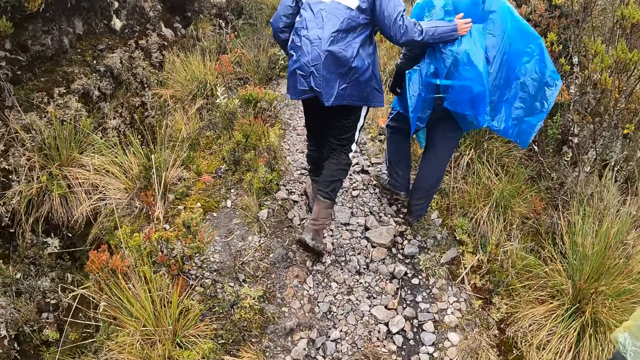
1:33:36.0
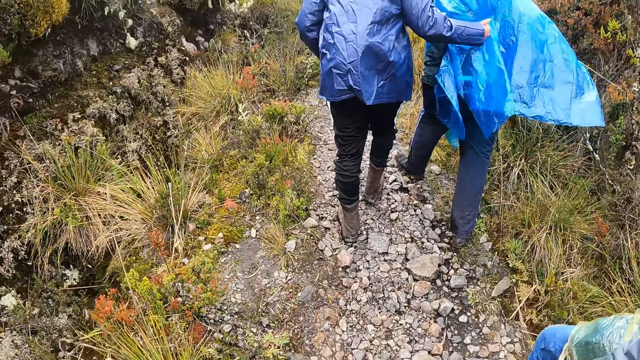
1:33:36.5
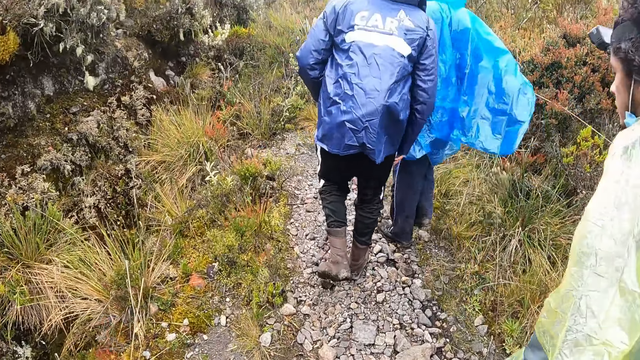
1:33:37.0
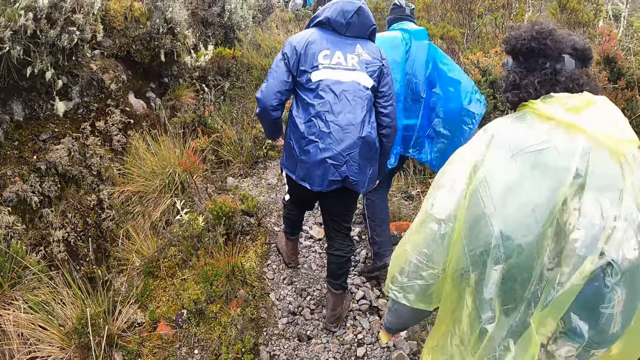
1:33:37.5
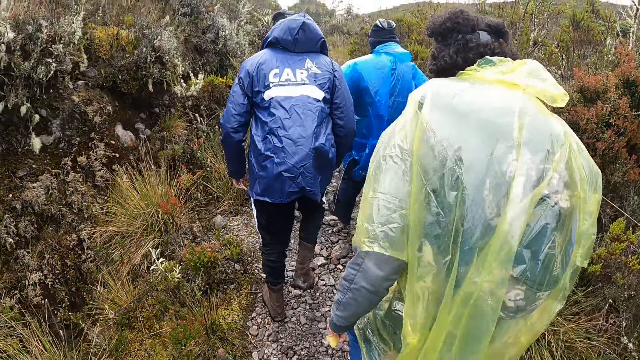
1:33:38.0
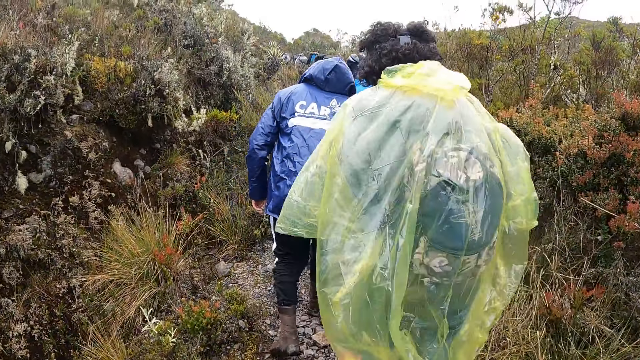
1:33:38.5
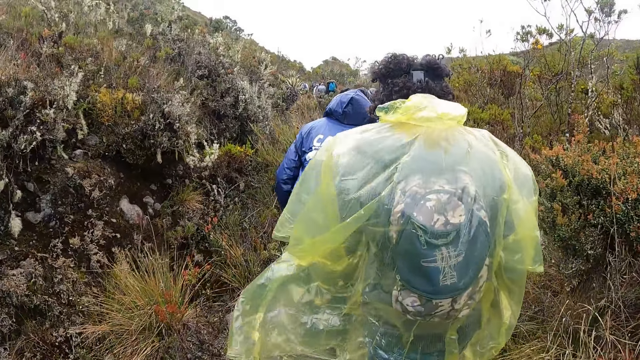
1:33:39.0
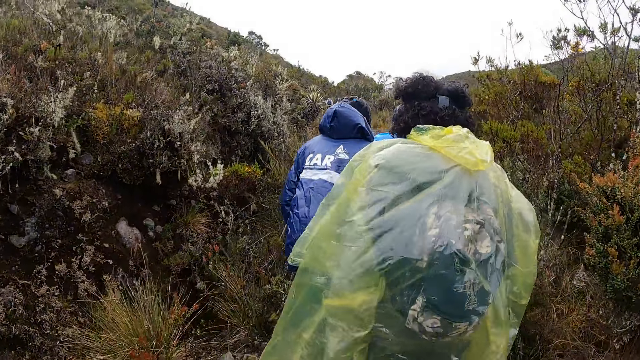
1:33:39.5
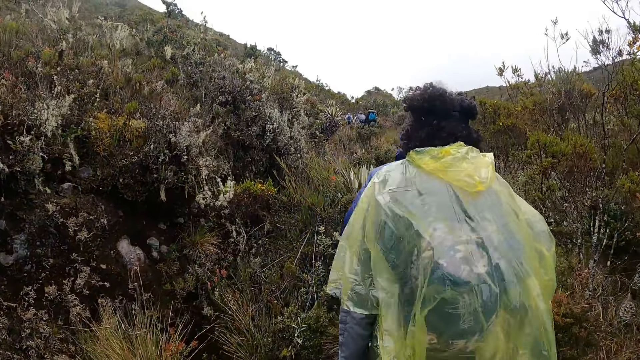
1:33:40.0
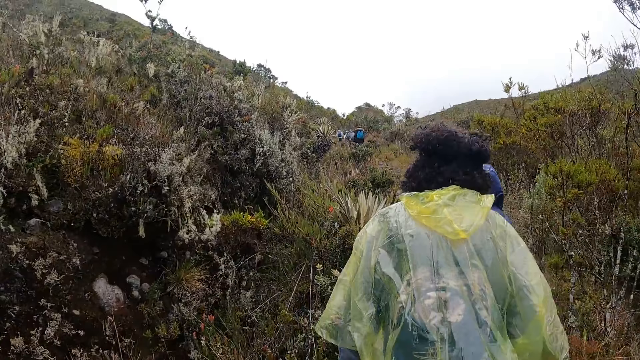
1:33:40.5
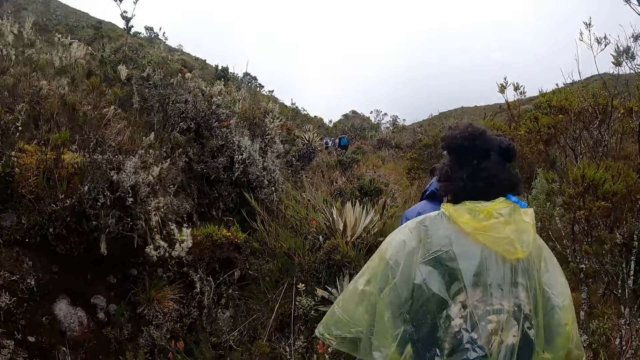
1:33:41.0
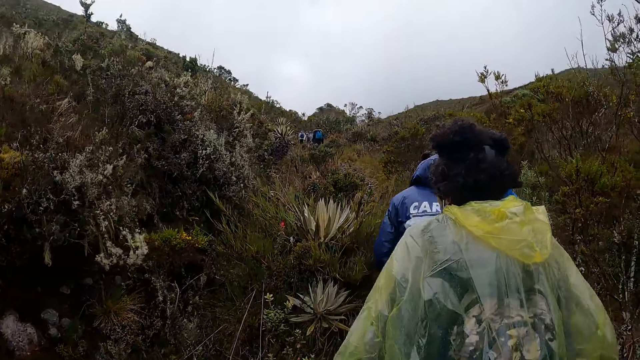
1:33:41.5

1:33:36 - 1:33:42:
A man touches another man at his back with his right hand.

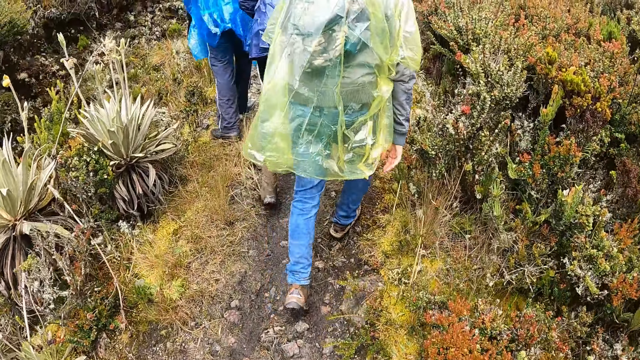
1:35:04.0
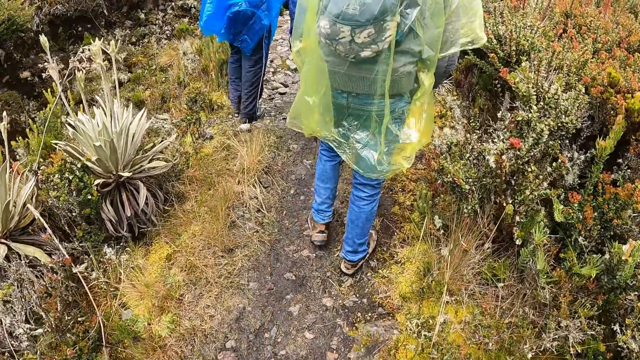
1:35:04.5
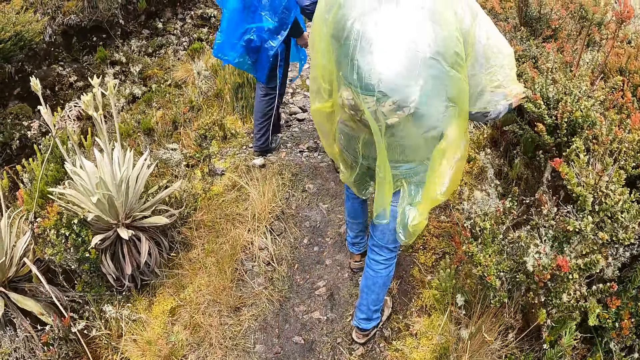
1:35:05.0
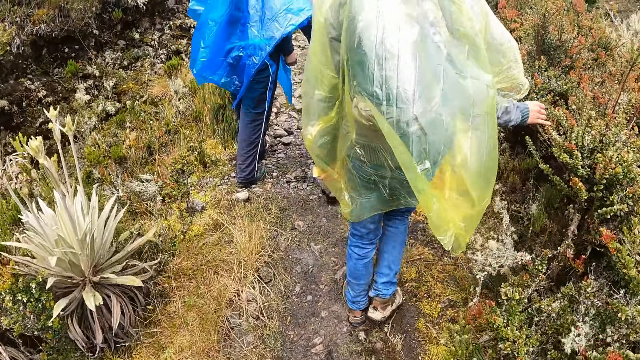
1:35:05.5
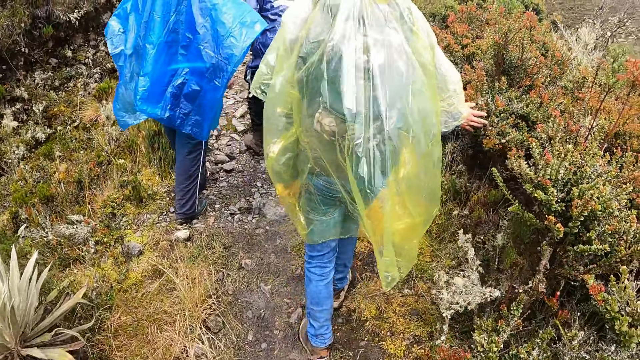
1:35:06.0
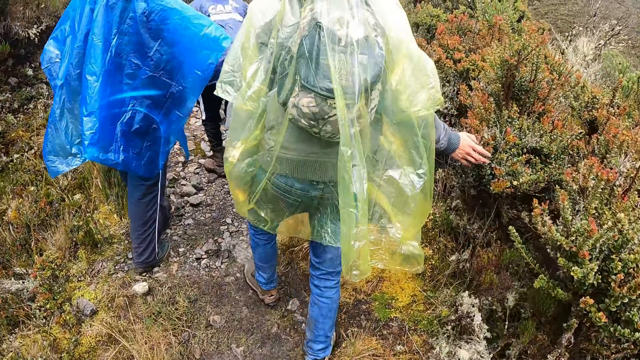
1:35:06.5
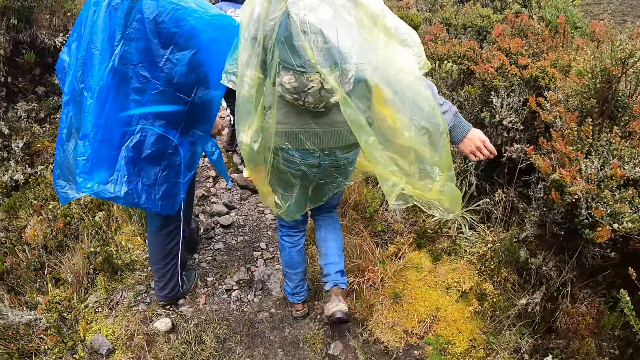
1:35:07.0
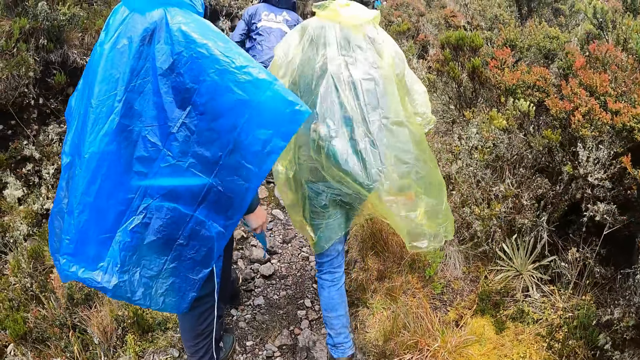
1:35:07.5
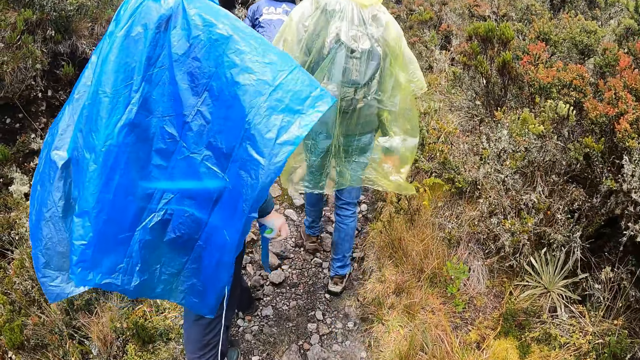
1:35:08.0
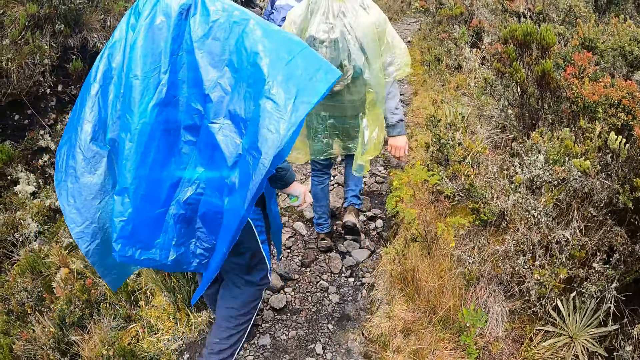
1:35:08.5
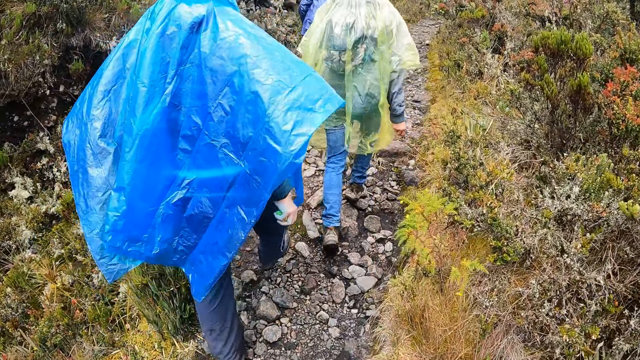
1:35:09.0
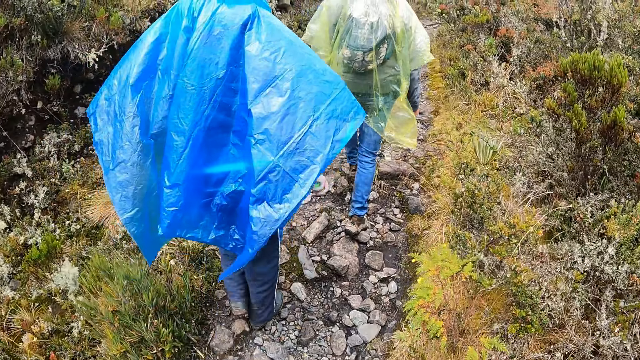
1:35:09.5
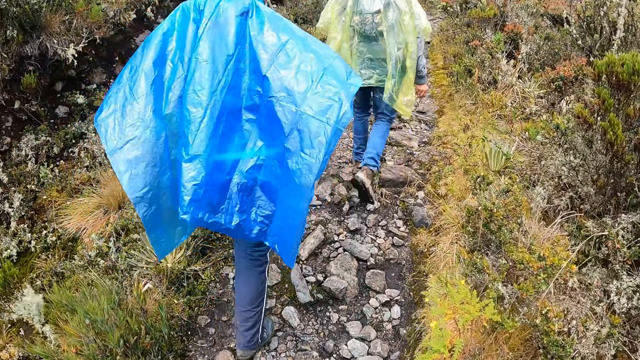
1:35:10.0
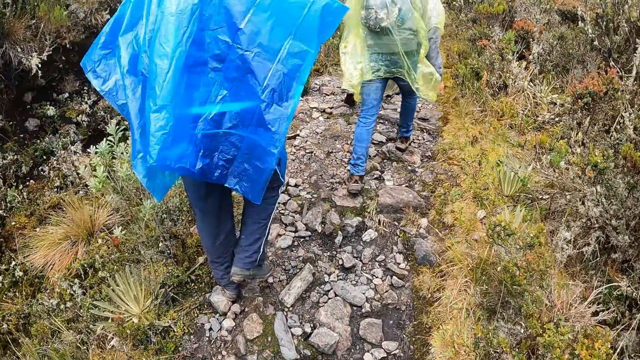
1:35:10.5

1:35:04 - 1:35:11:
A man touches plants with his right hand.

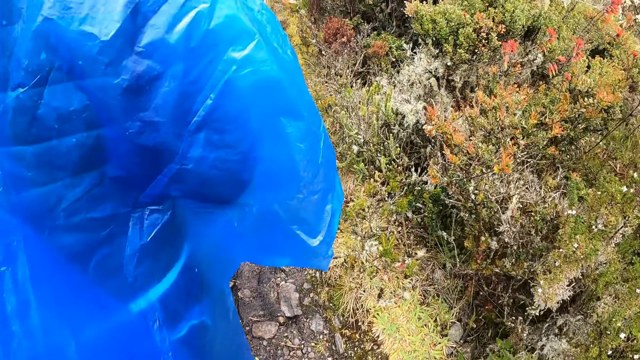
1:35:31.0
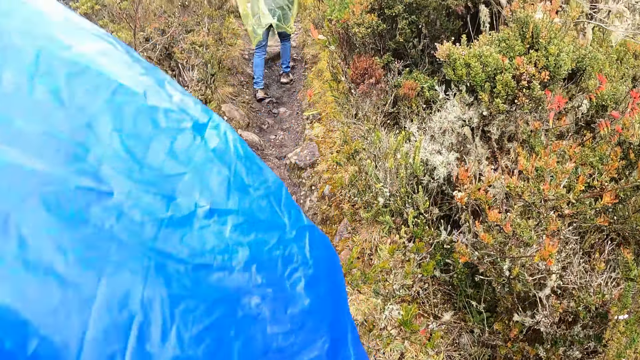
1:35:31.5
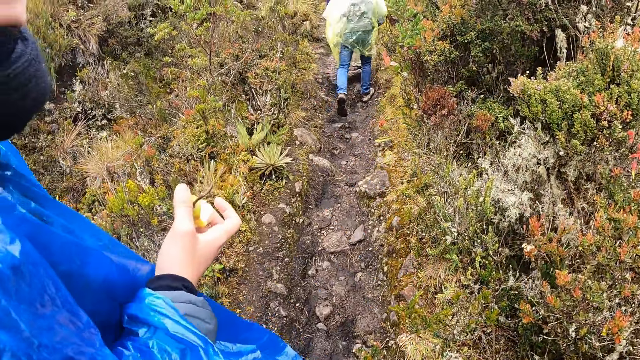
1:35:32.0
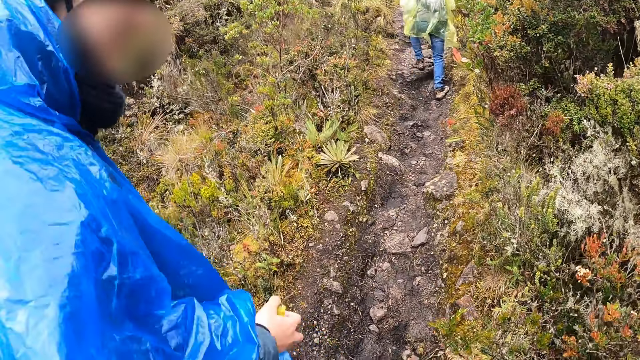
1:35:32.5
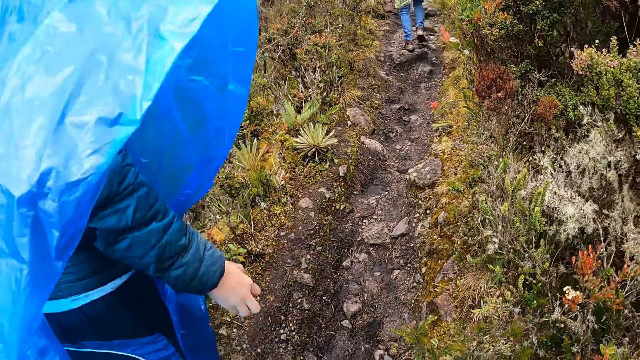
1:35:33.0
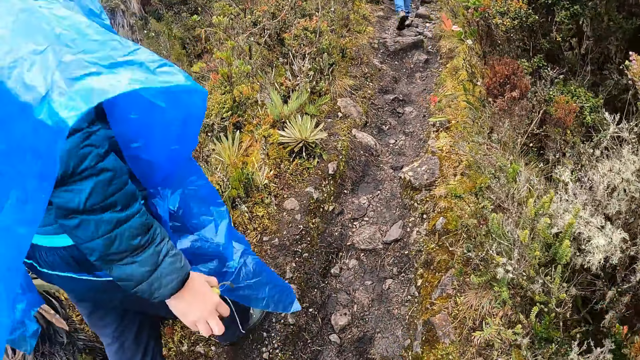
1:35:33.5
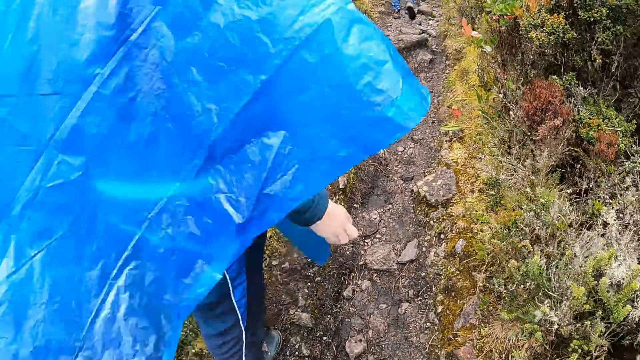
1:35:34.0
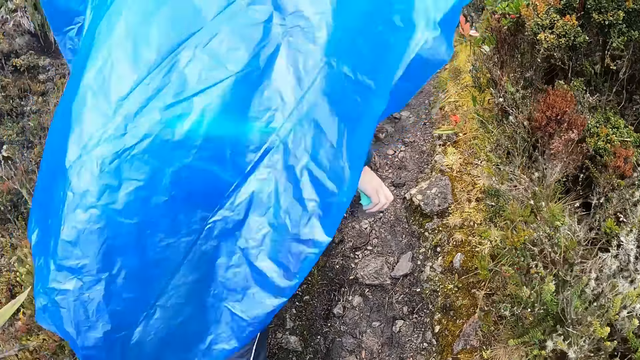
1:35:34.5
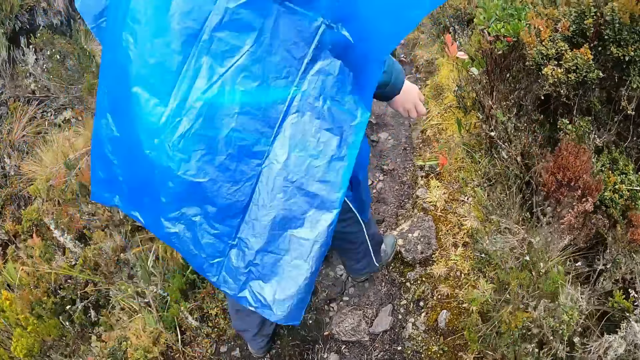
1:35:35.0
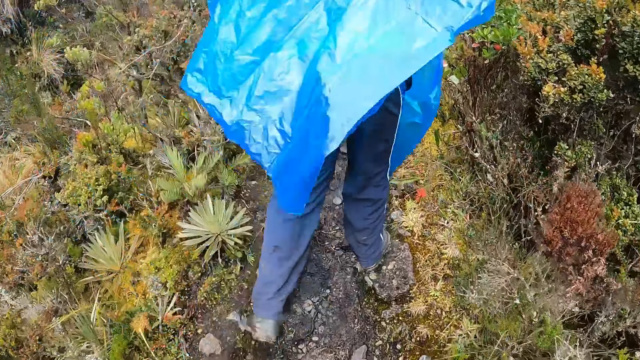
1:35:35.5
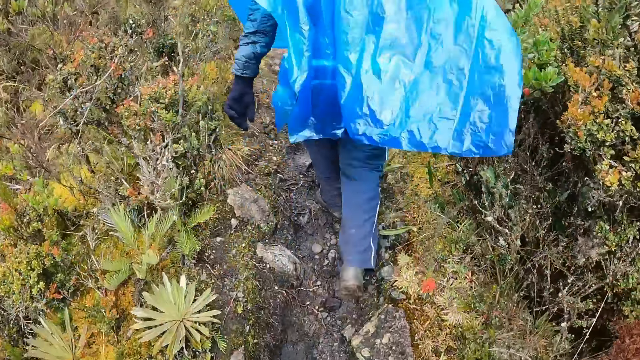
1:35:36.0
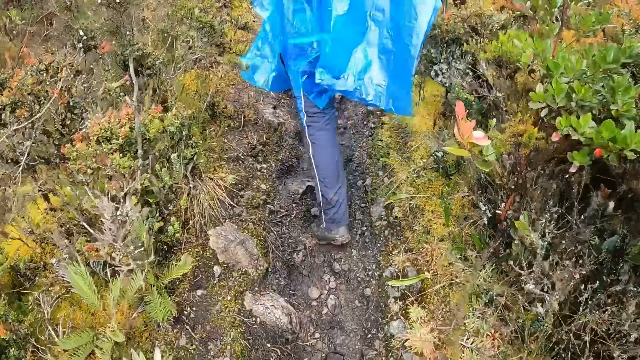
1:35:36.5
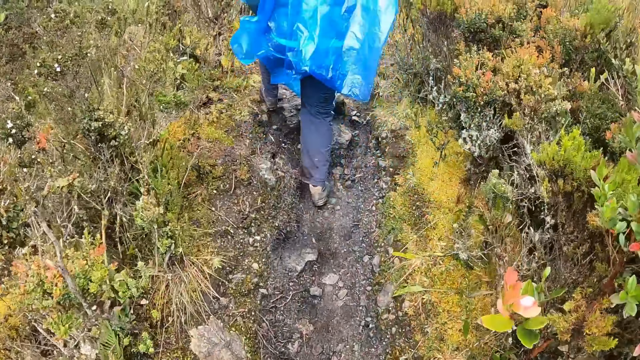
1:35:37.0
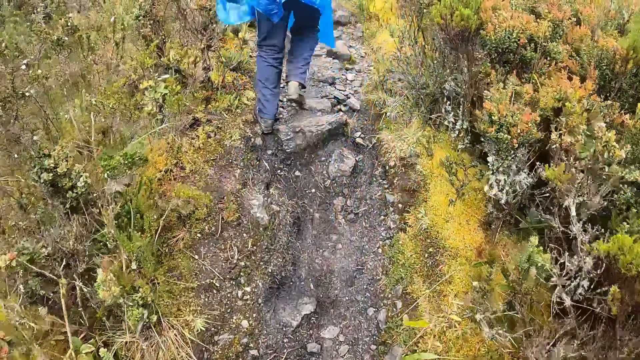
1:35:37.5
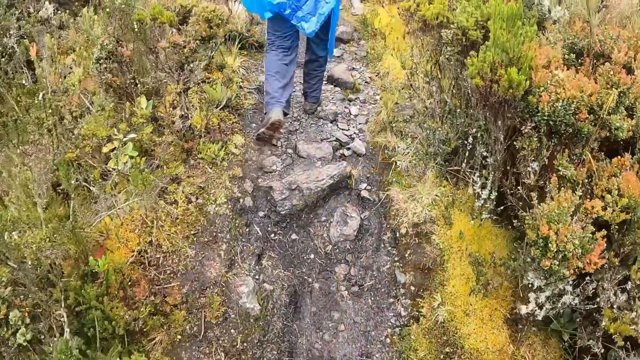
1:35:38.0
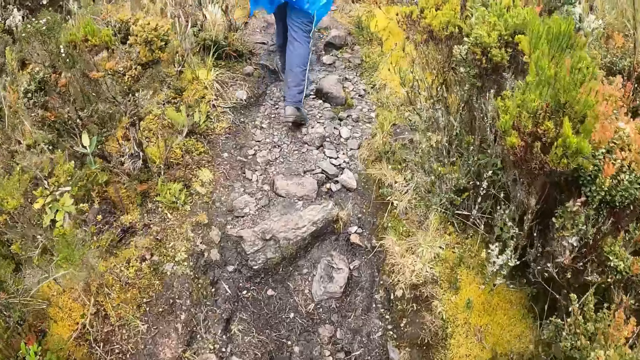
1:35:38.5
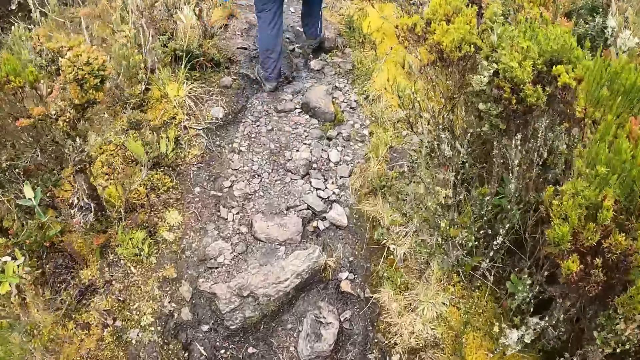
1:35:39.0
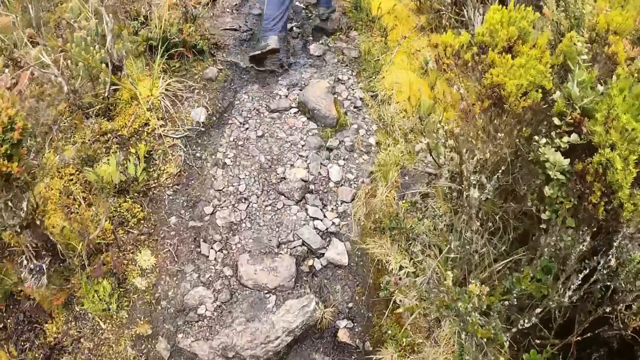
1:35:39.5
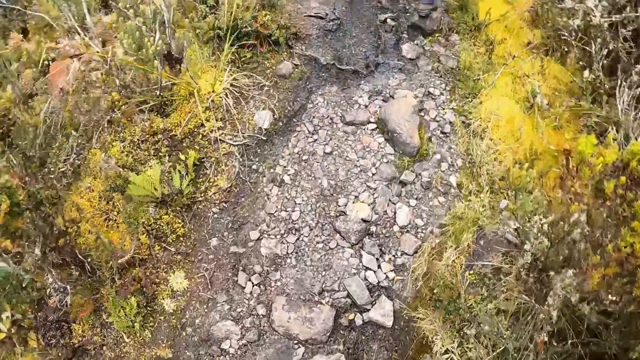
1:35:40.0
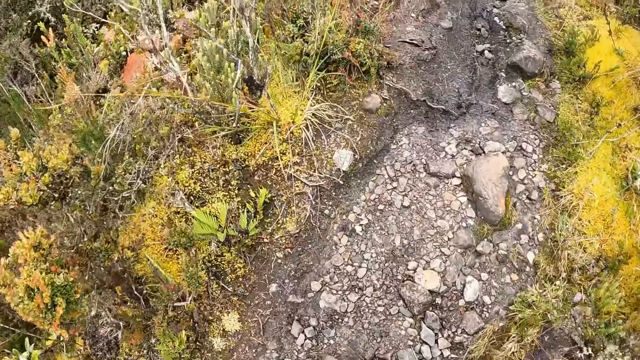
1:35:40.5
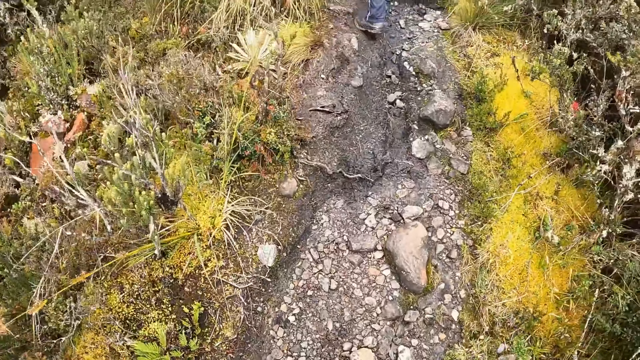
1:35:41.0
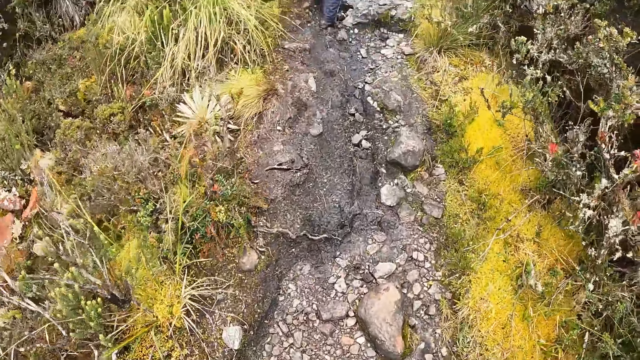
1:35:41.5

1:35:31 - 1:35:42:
A man holds an apple in his right hand.
